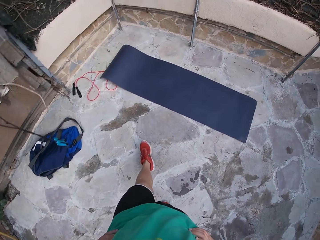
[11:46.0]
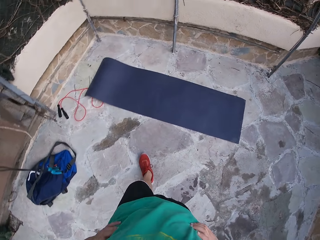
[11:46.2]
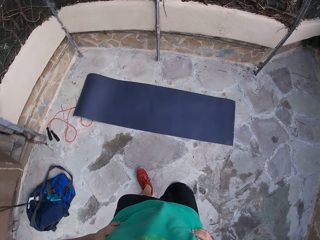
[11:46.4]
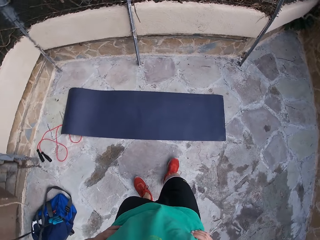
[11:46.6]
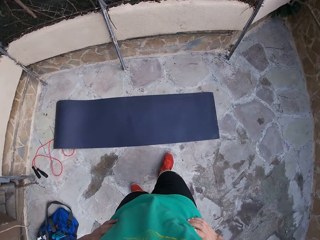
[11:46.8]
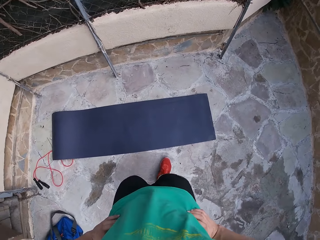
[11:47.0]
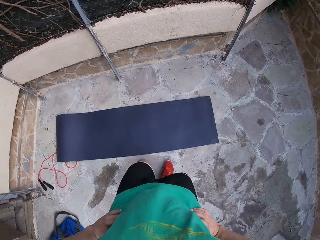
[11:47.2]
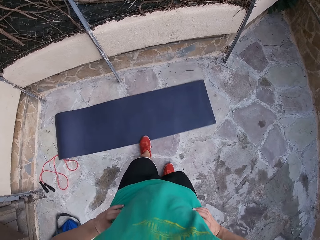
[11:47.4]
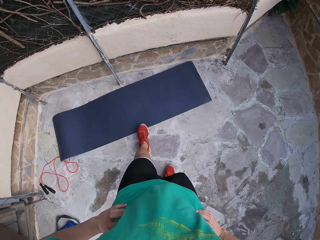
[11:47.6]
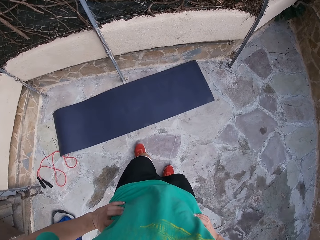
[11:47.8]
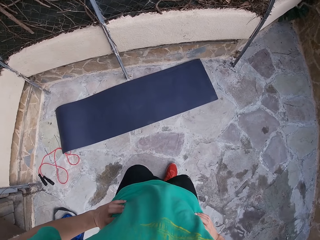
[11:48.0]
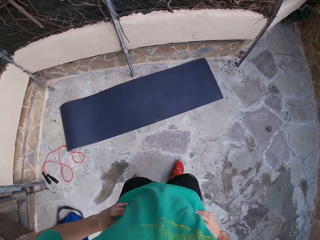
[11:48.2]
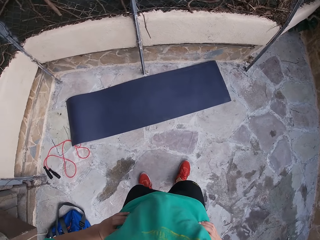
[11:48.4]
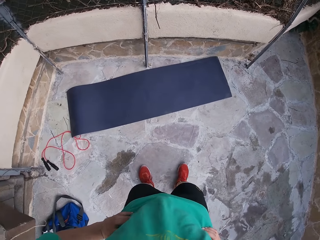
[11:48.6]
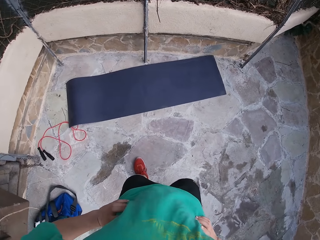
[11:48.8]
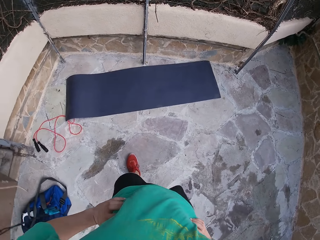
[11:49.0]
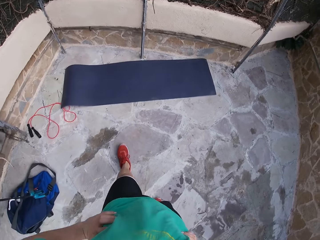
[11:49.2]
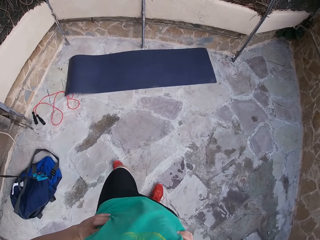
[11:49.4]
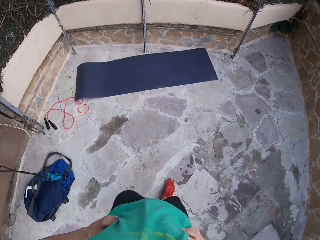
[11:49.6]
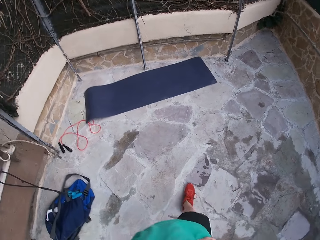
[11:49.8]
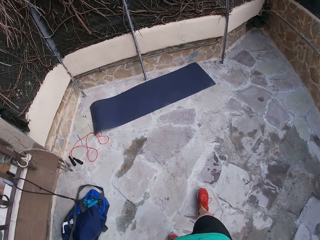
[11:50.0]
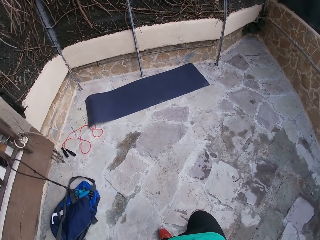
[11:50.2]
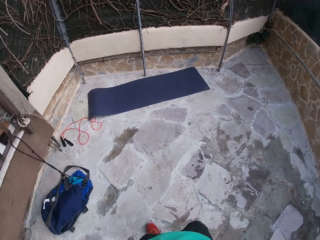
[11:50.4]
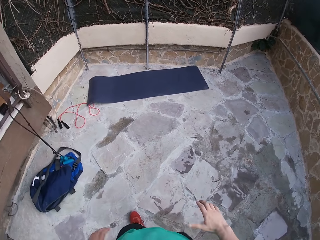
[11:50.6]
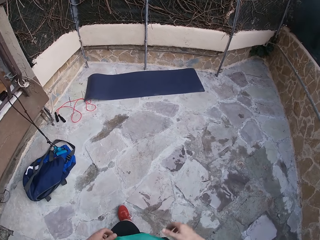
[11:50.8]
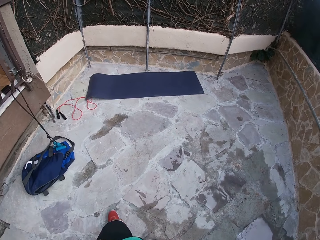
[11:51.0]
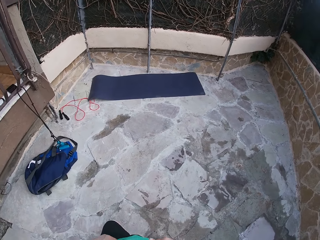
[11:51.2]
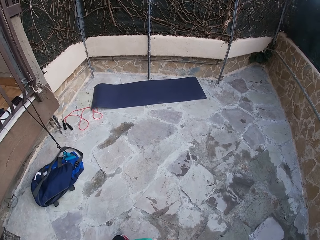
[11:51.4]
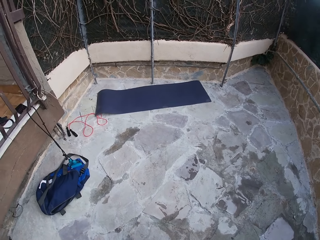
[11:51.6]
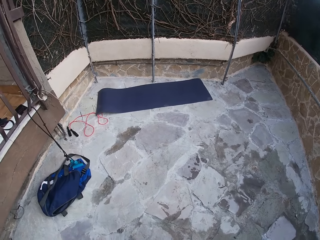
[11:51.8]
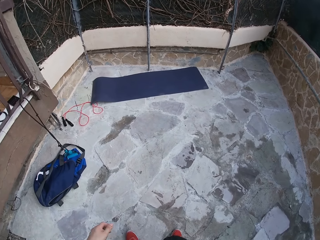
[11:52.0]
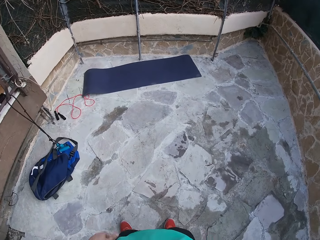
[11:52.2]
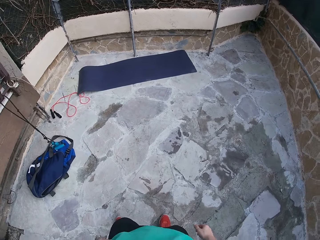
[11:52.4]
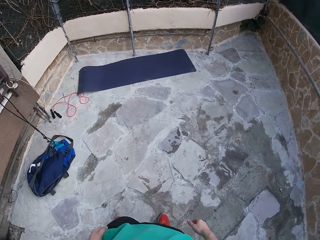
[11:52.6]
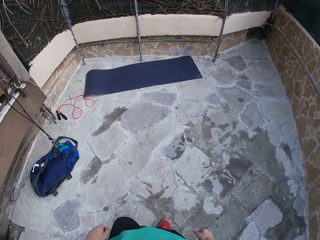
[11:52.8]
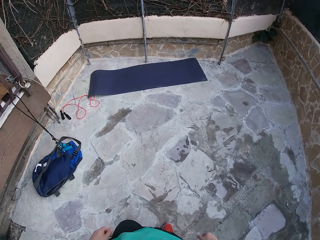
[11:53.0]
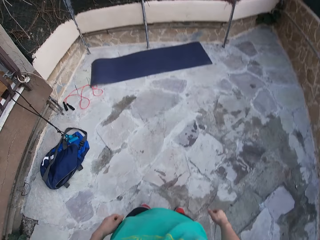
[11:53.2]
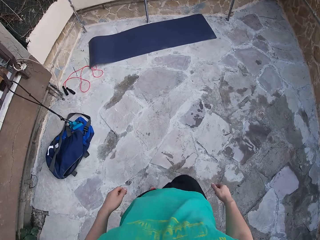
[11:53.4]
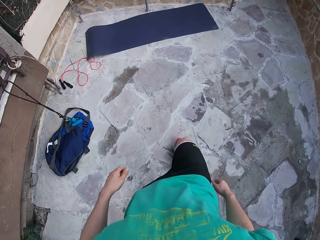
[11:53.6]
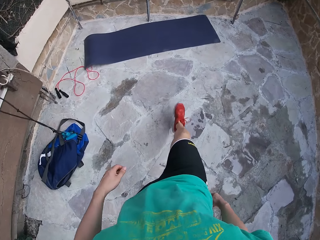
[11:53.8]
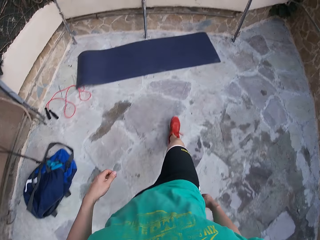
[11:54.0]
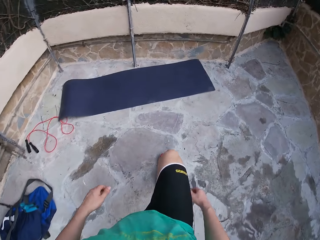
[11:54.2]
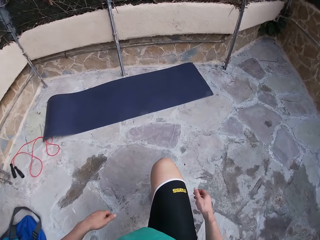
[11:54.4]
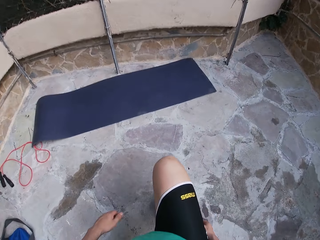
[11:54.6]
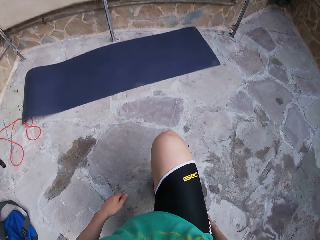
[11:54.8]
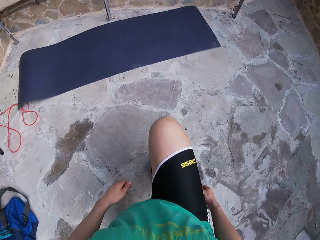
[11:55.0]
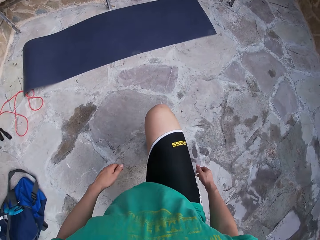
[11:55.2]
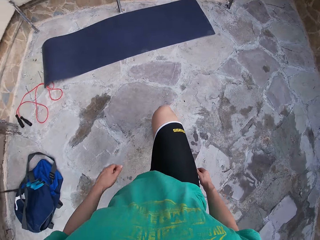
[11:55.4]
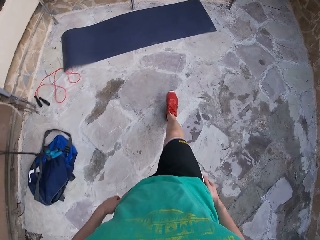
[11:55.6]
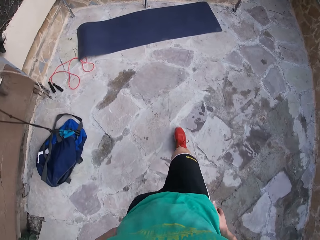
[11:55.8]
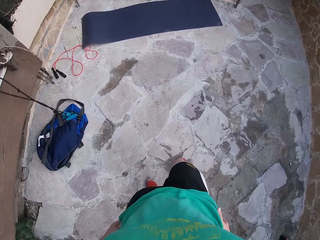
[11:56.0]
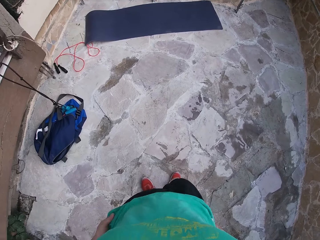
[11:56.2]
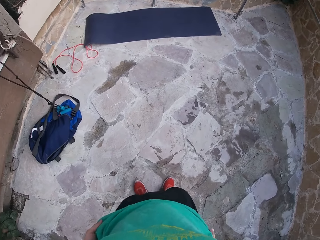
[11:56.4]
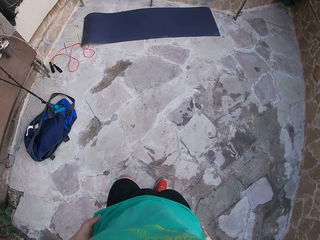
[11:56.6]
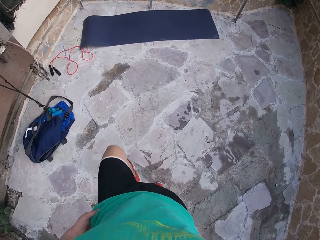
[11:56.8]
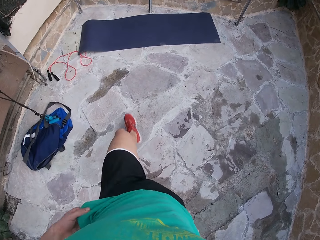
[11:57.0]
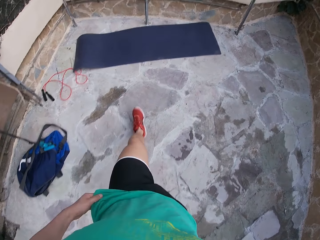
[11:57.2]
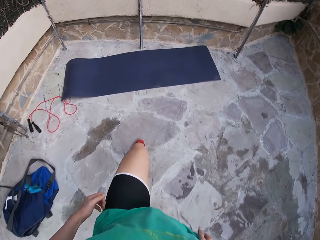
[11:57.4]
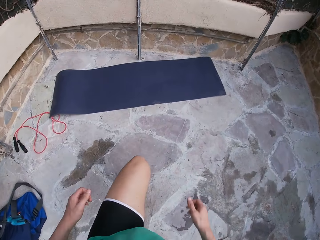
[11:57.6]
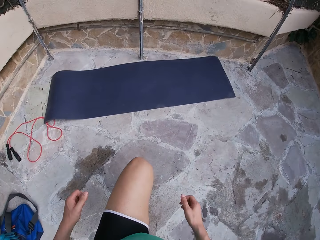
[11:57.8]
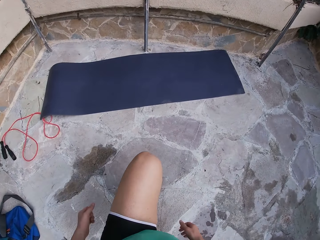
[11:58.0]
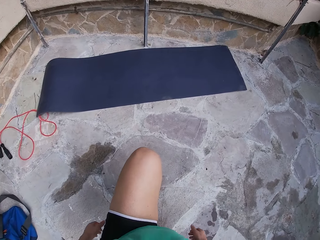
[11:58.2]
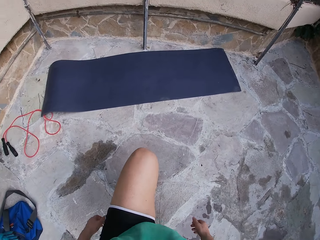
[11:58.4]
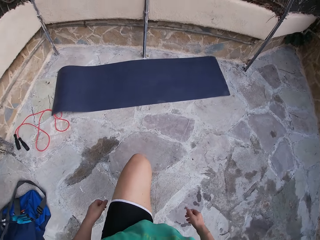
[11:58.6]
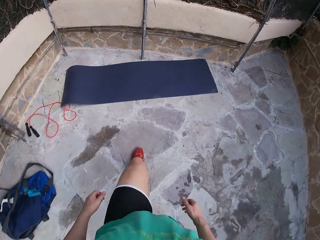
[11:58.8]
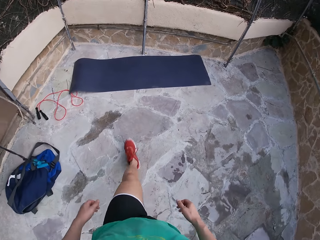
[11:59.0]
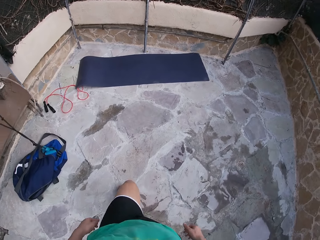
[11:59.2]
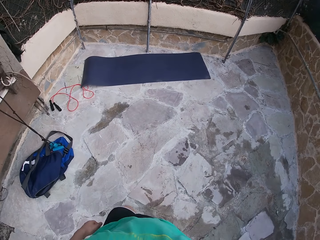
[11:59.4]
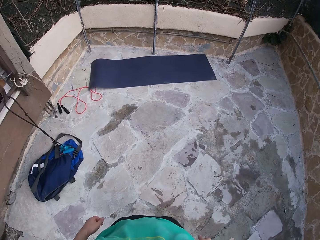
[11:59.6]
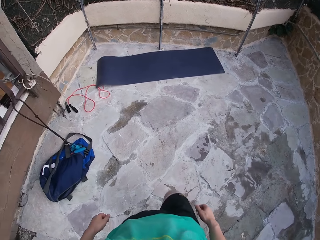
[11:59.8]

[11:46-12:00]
The camera wearer kicks the mat on the ground with his left leg. He pulls the yoga mat with his leg. He walks backwards. He positions himself. He does front lunges in the courtyard.

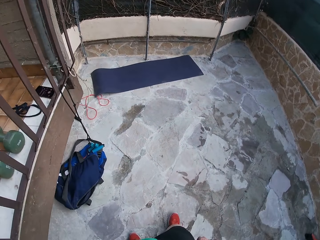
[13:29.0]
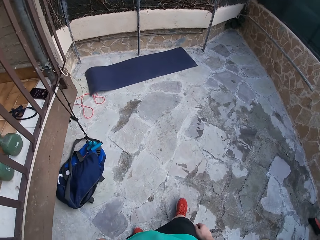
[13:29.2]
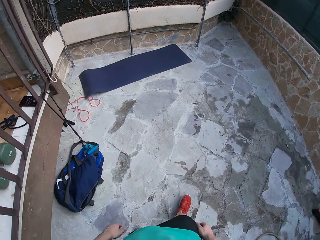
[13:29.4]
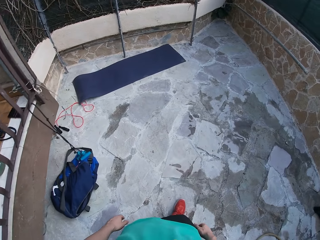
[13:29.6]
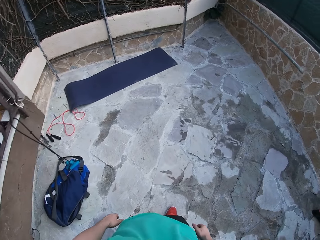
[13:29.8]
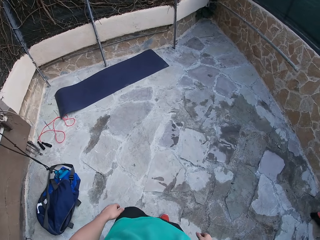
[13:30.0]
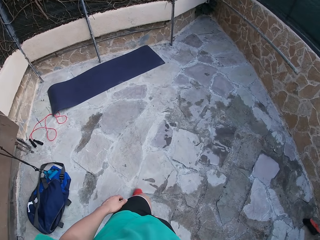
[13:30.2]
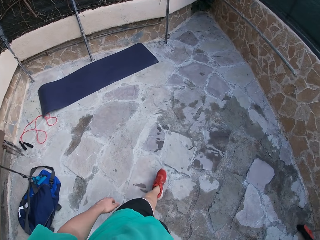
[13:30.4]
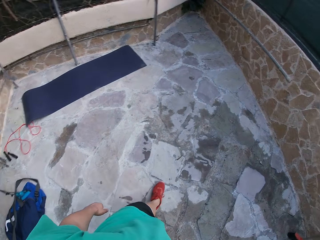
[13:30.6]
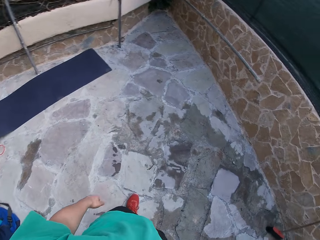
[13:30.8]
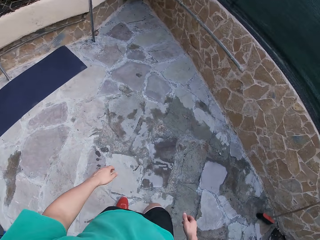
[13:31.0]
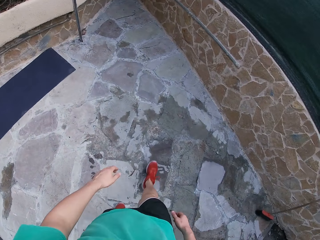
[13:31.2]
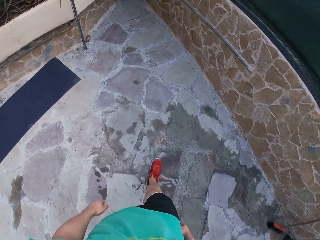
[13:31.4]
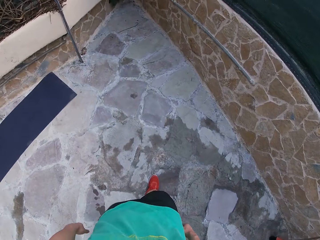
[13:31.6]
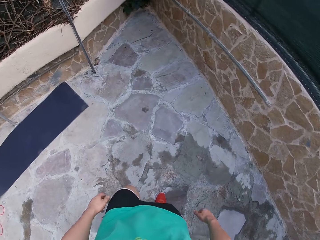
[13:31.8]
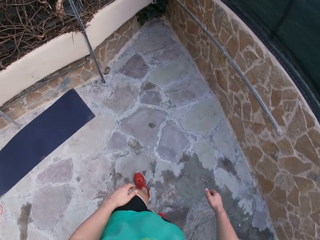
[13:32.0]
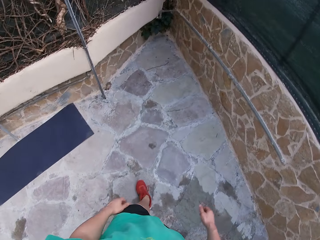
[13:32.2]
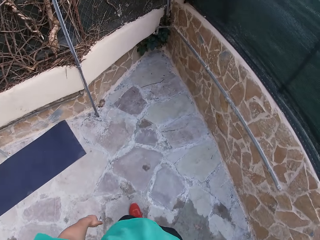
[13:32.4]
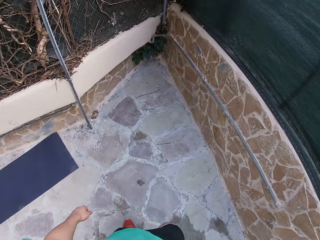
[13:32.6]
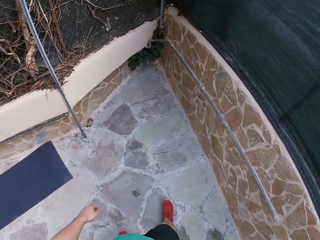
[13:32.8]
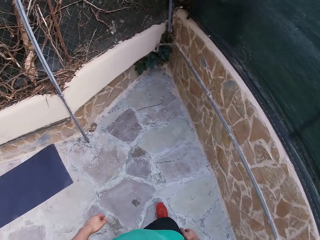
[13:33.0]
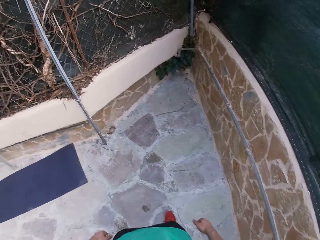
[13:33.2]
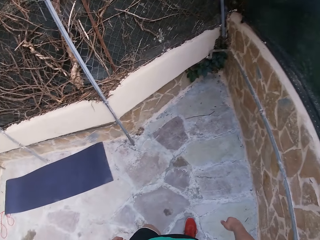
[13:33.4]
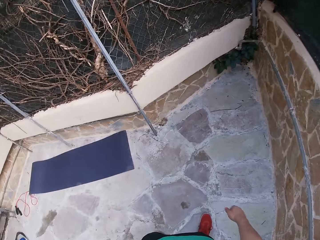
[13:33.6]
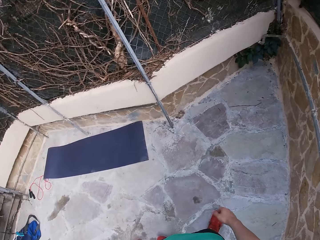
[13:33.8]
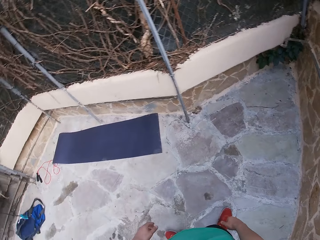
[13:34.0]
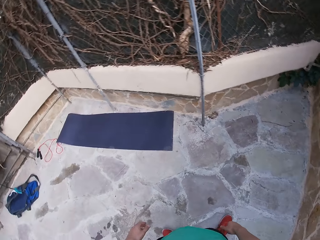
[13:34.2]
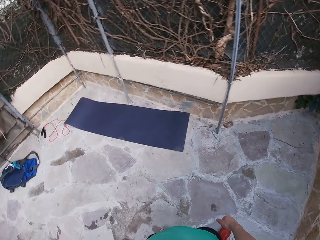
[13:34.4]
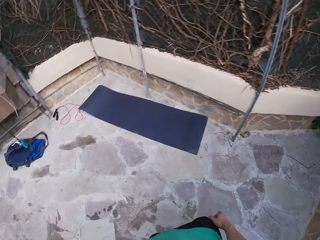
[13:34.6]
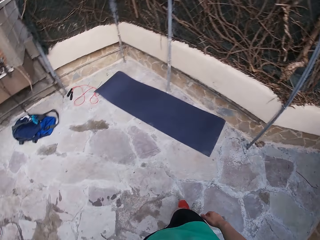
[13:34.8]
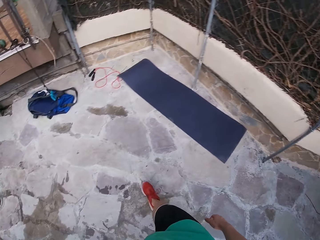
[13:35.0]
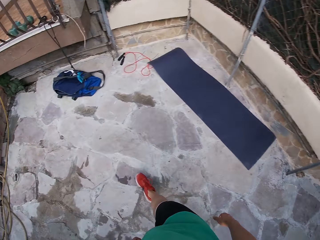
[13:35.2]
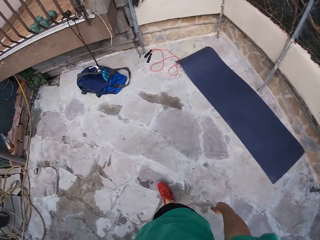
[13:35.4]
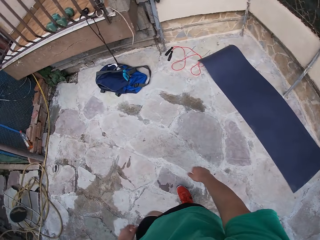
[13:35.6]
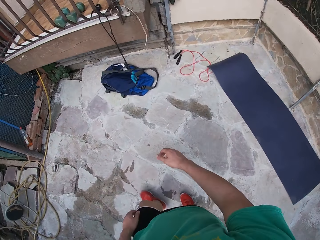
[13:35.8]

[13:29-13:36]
The camera wearer walks around the courtyard.
